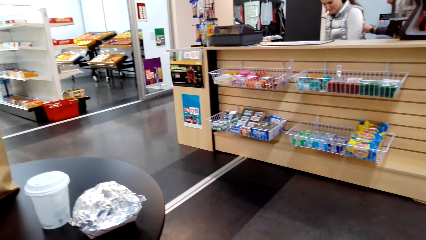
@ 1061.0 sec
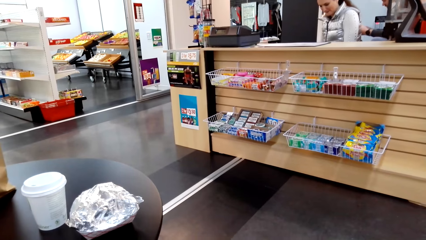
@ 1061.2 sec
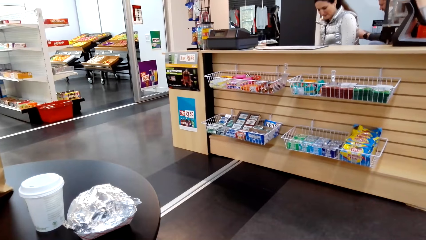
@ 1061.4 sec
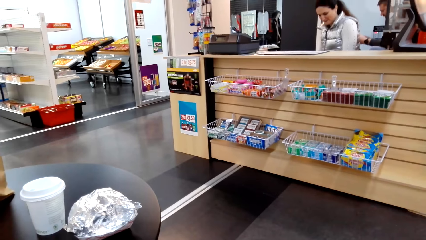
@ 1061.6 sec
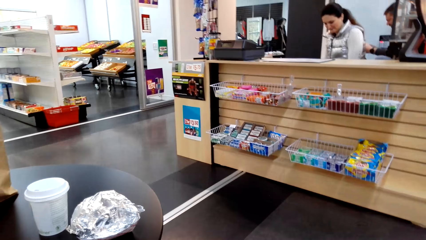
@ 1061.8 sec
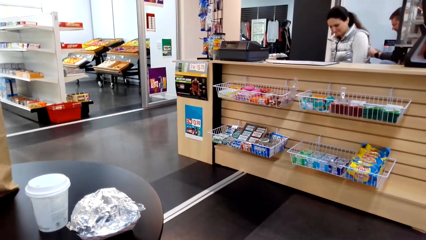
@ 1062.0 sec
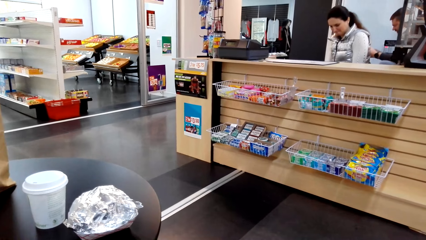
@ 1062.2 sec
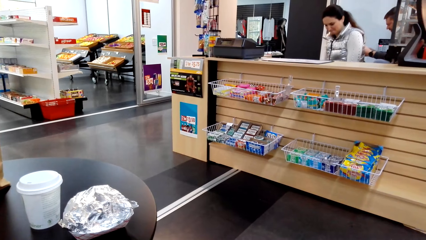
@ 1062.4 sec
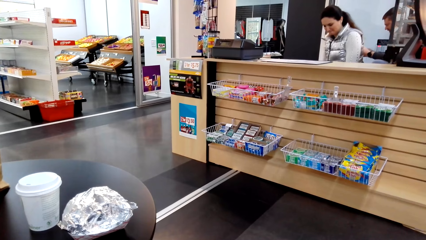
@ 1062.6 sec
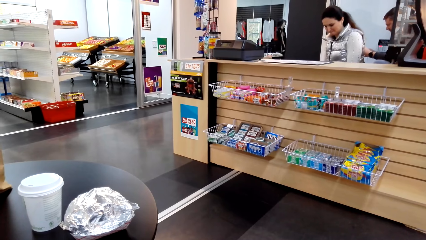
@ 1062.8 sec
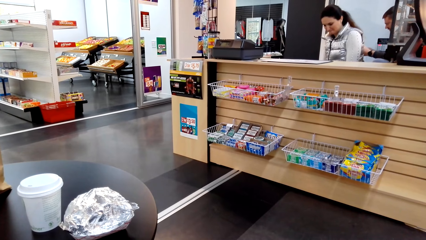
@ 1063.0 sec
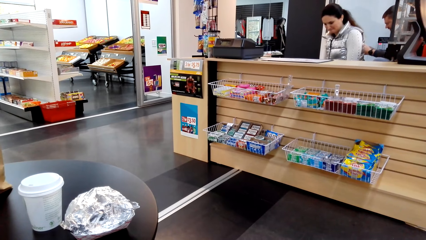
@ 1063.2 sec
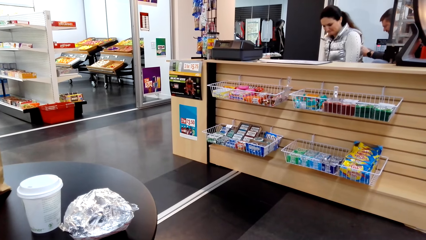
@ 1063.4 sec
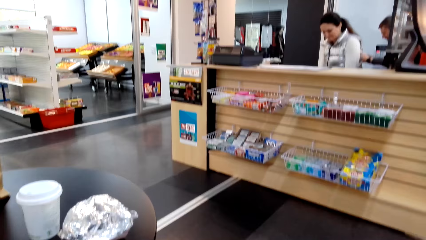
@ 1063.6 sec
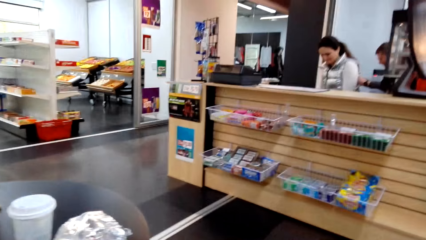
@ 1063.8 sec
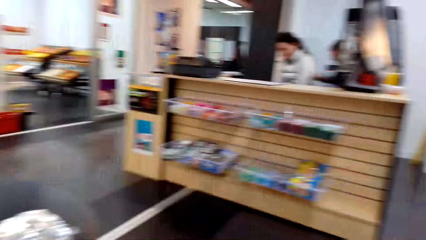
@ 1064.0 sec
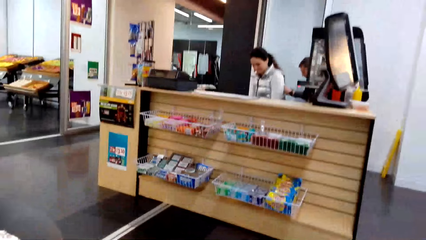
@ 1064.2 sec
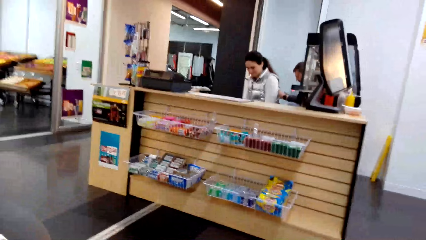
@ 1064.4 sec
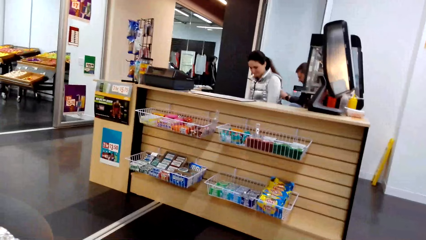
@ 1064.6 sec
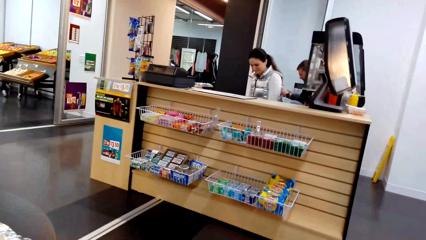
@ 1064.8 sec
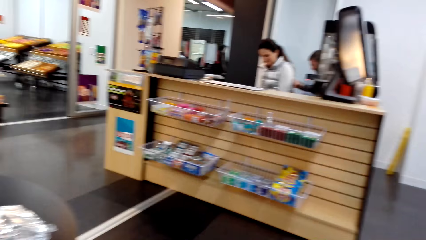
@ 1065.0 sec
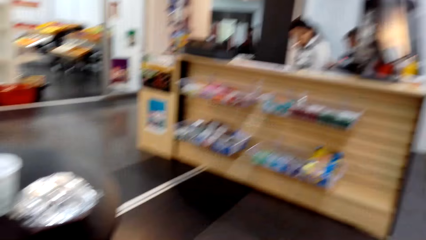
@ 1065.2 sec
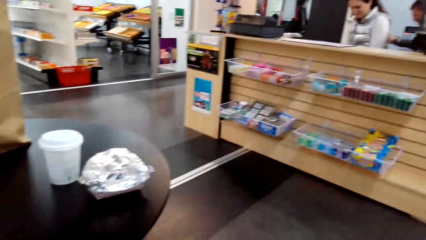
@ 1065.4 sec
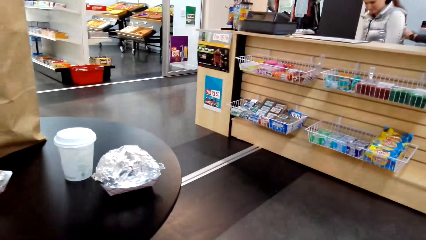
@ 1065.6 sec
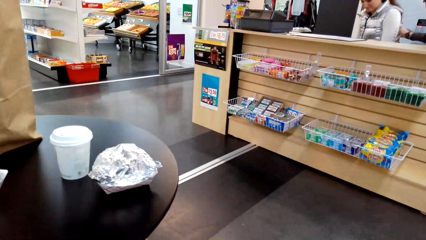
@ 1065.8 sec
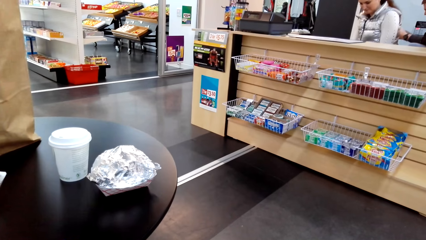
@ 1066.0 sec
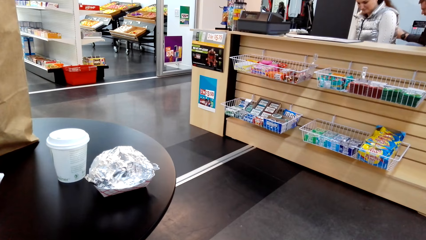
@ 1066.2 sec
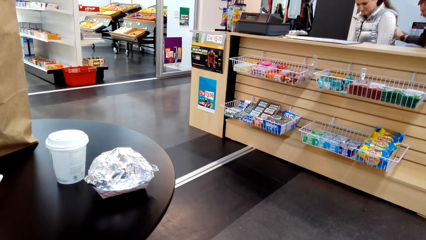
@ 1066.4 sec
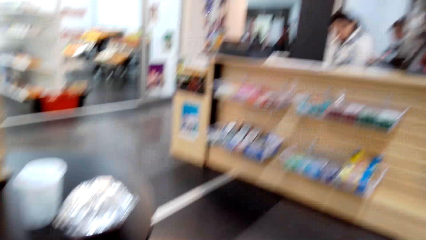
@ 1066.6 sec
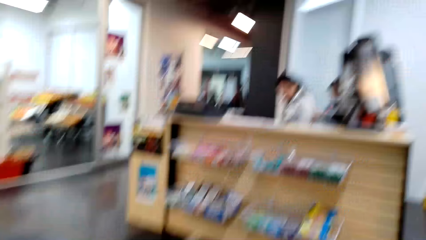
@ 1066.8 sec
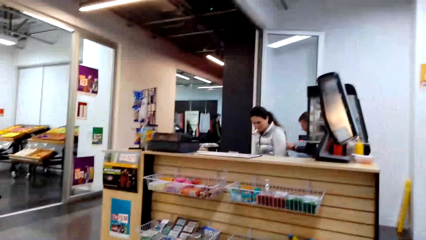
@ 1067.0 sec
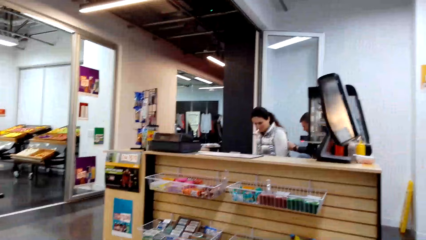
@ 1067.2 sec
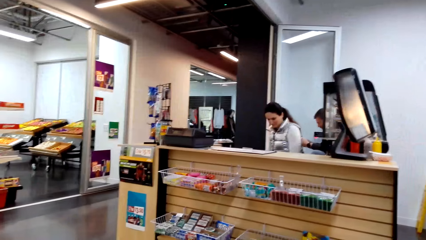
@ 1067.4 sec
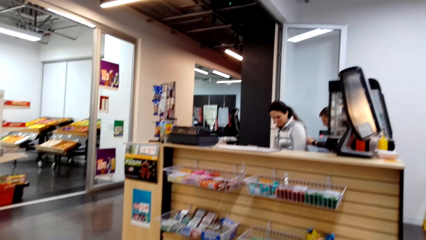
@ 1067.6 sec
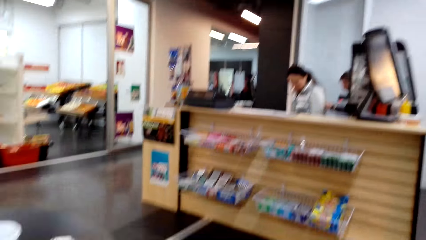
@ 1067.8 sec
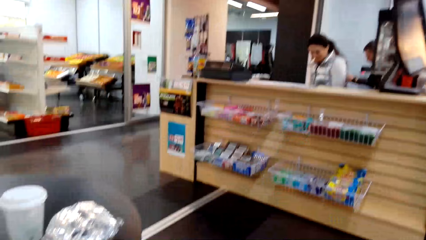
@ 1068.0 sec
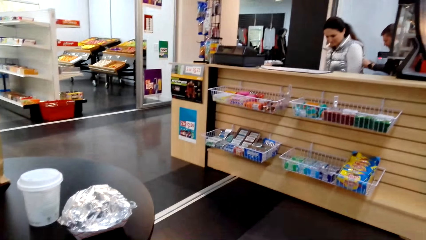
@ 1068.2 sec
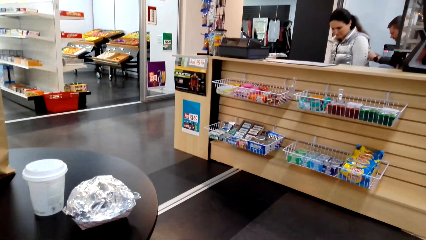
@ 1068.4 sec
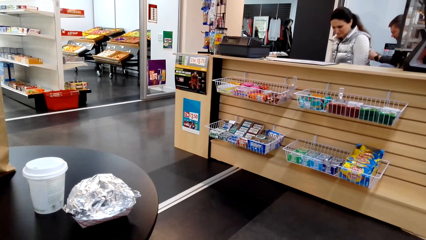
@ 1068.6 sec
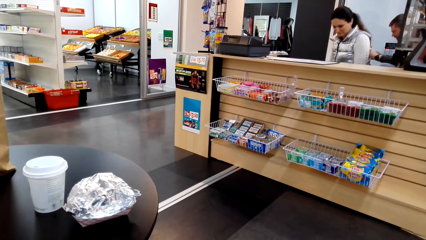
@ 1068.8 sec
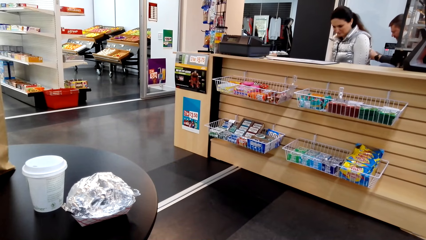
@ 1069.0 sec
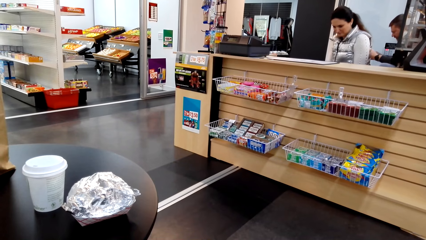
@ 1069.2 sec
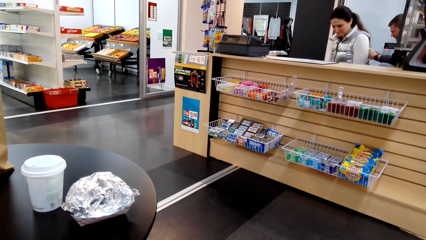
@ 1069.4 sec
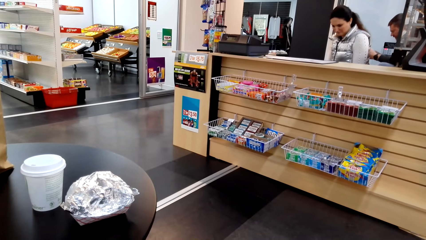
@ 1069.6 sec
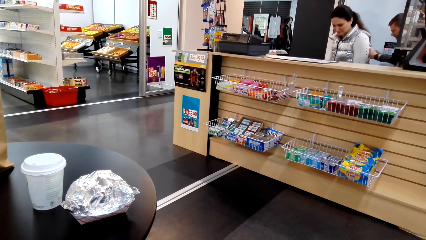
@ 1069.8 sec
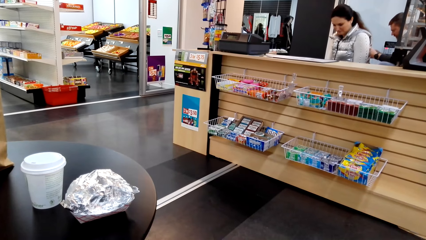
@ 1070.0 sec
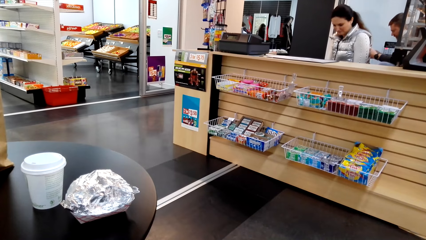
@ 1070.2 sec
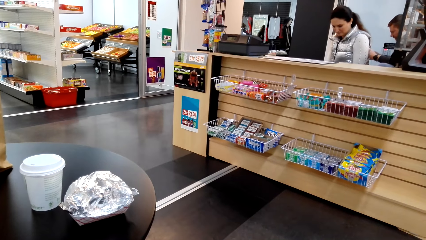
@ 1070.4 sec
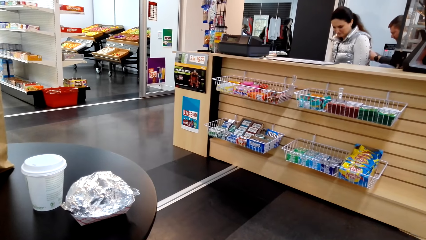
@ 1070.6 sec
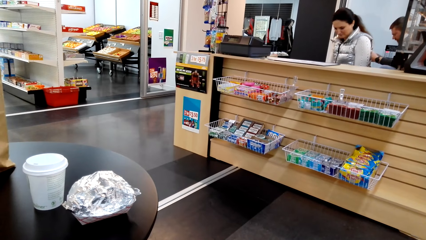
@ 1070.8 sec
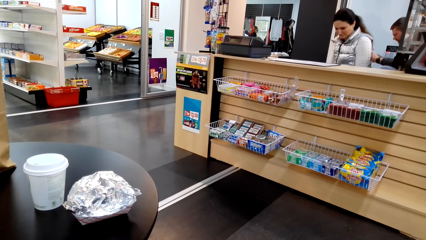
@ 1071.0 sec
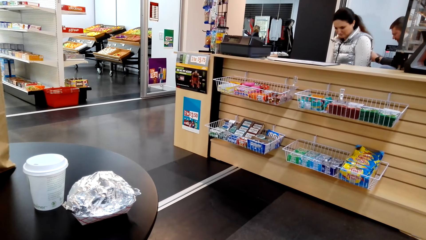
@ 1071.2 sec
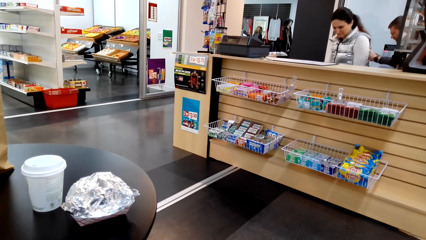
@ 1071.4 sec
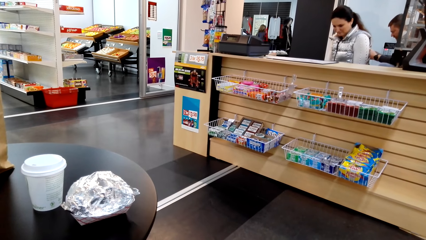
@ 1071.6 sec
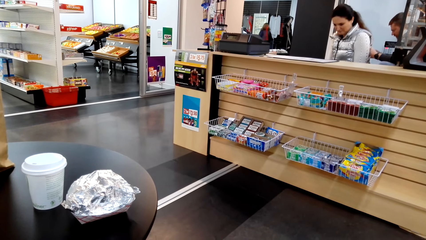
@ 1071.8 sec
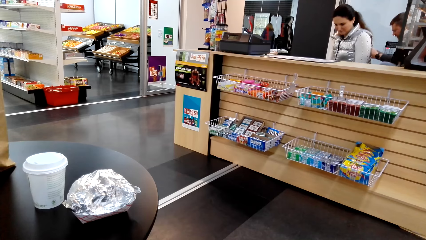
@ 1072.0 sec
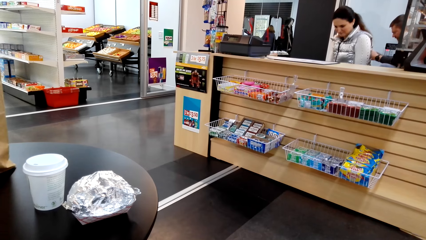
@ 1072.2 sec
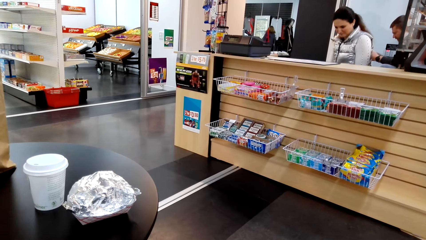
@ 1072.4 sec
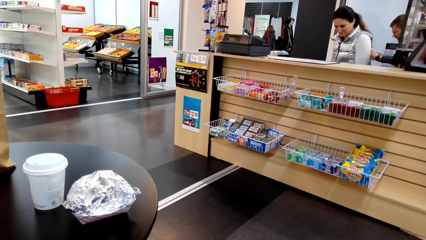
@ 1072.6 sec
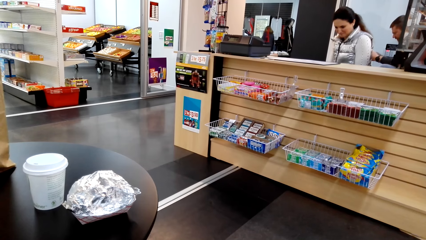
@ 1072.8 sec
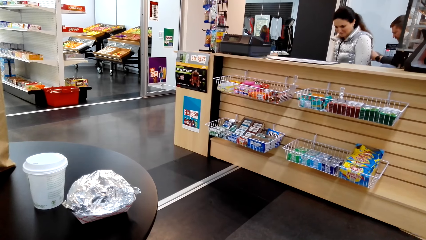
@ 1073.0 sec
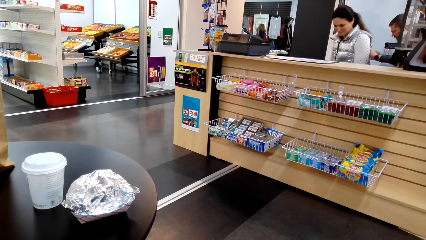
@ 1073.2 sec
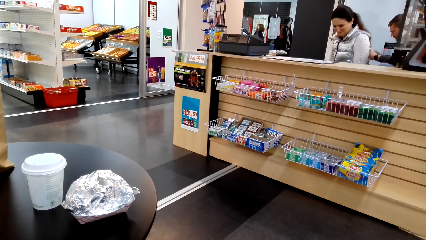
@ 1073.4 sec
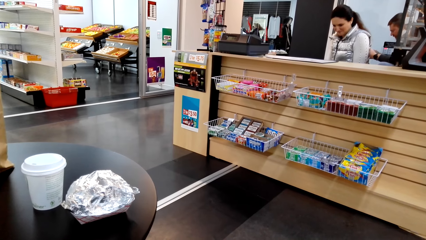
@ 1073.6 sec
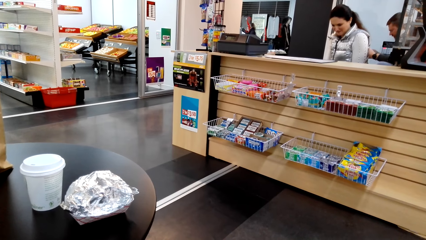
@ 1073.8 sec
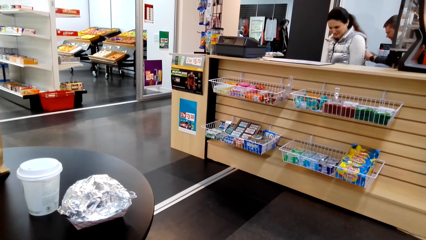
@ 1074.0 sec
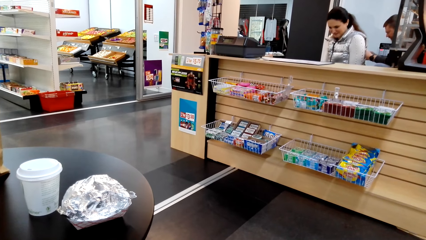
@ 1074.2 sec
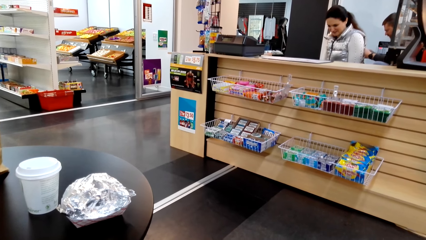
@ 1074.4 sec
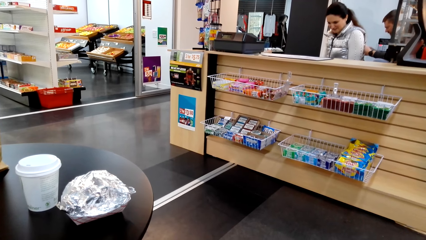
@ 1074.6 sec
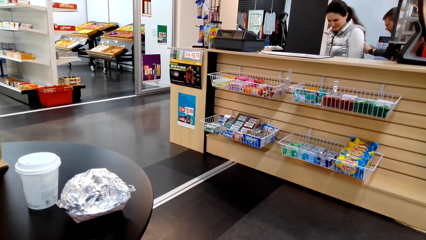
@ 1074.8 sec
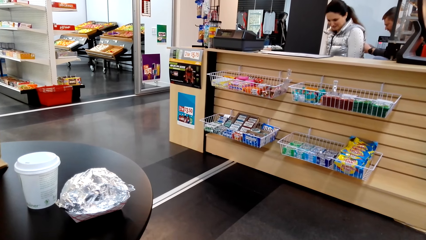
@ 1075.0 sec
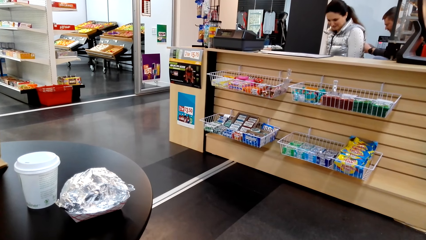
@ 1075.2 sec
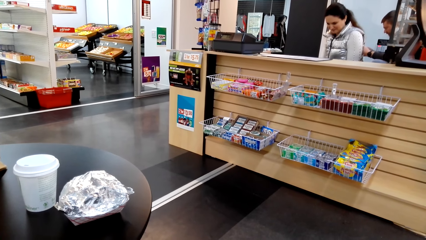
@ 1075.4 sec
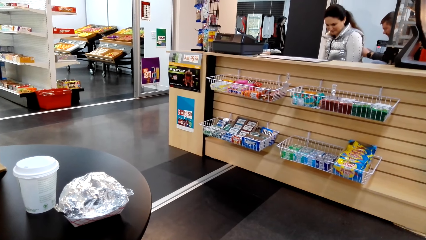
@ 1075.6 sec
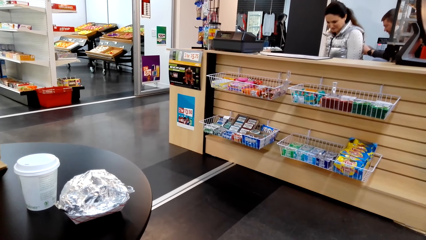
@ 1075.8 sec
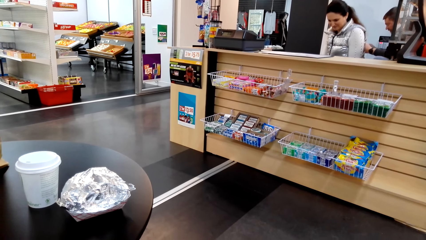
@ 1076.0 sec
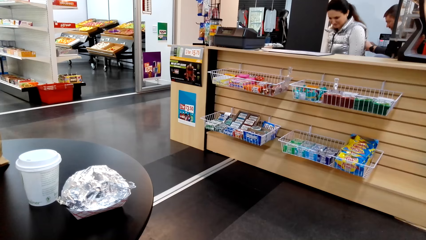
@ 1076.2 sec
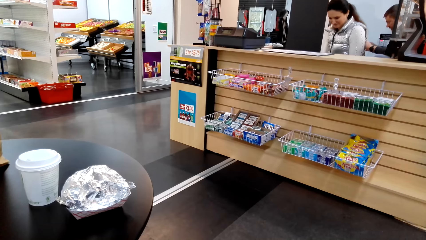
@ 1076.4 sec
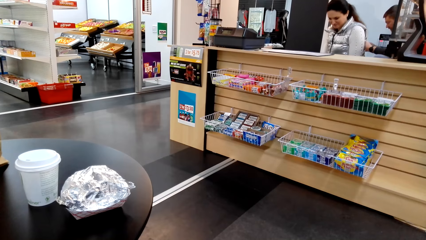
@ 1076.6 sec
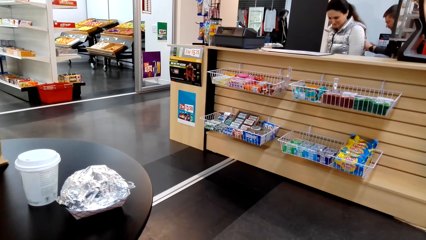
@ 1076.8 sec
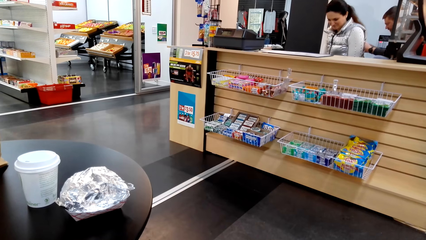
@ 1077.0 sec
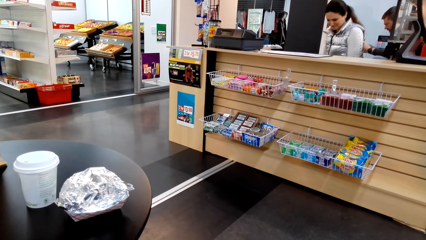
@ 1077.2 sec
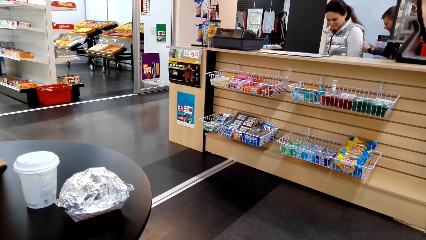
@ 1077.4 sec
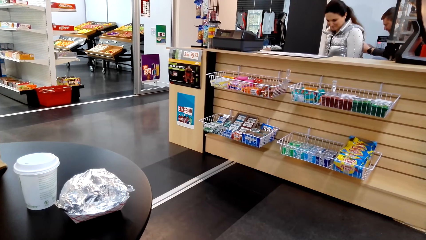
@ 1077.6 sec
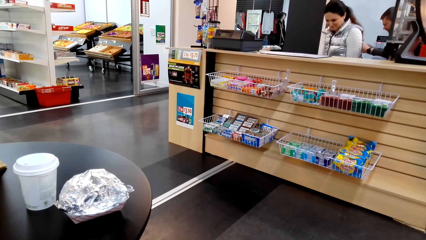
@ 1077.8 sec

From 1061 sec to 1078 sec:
A lady steps forward. Another lady steps forward. The camera wearer does something.
